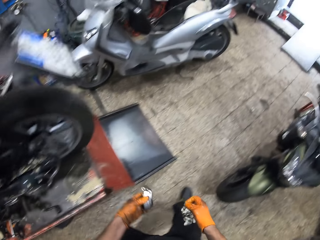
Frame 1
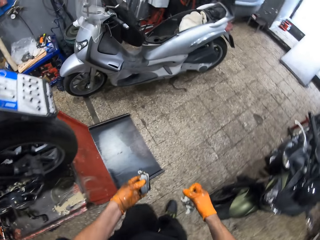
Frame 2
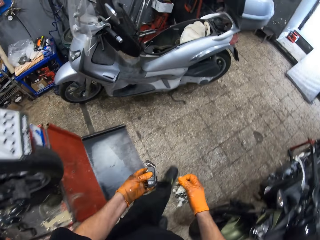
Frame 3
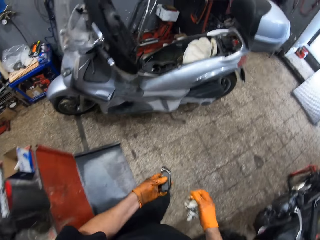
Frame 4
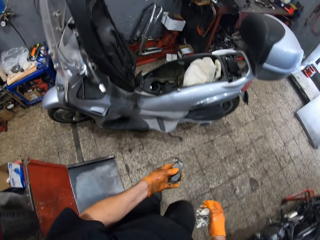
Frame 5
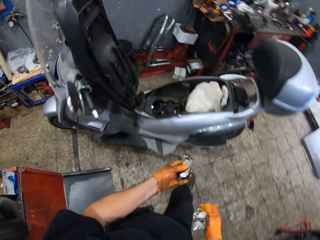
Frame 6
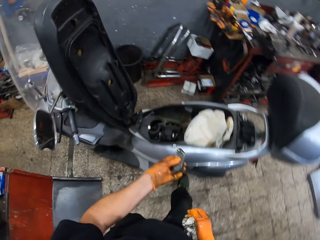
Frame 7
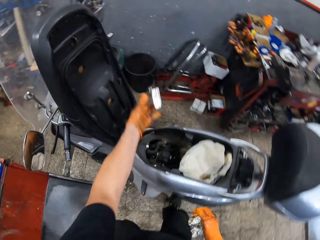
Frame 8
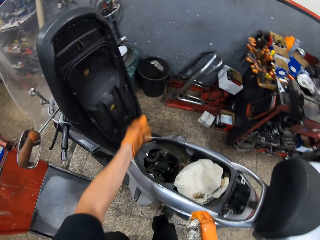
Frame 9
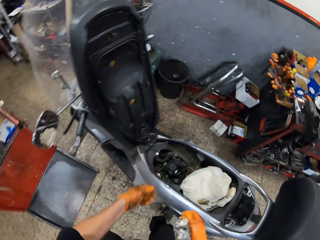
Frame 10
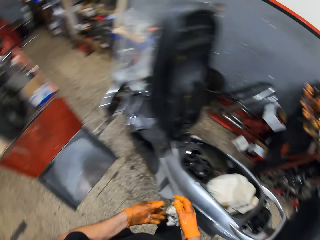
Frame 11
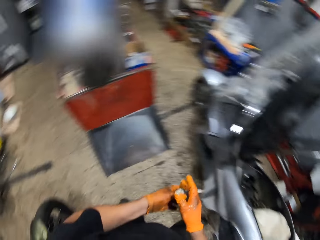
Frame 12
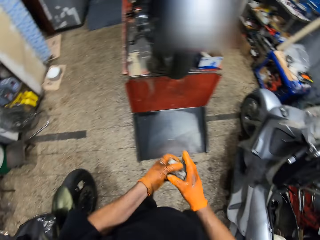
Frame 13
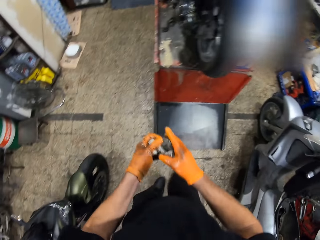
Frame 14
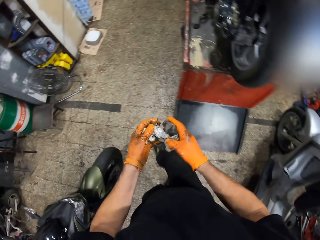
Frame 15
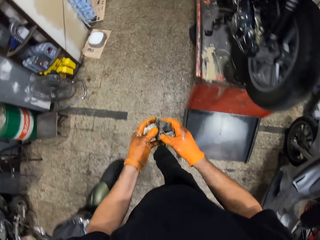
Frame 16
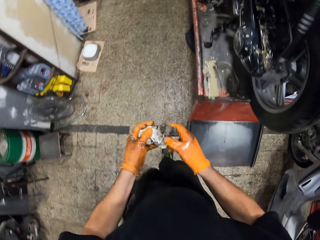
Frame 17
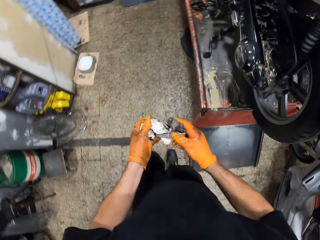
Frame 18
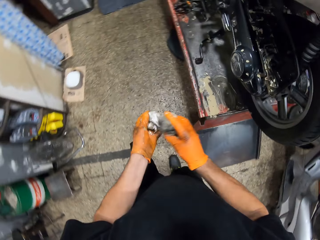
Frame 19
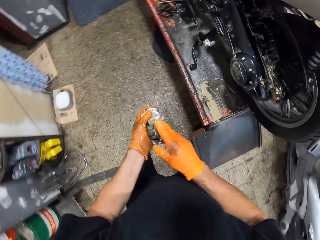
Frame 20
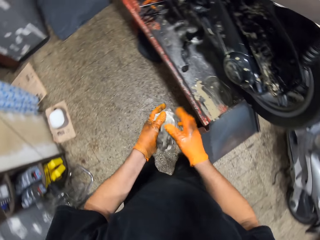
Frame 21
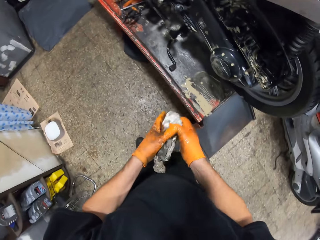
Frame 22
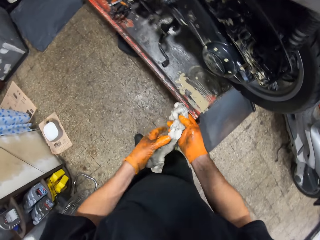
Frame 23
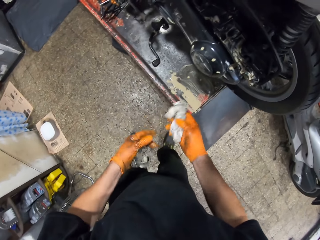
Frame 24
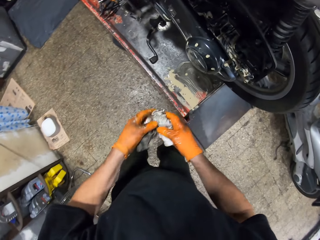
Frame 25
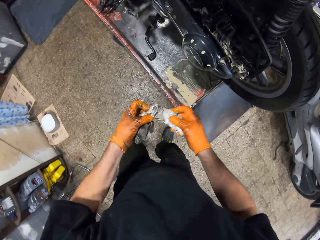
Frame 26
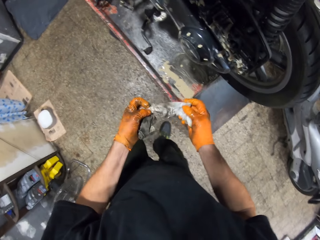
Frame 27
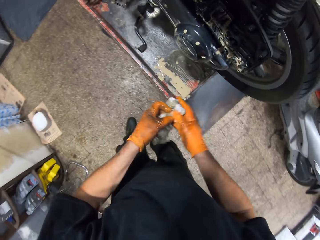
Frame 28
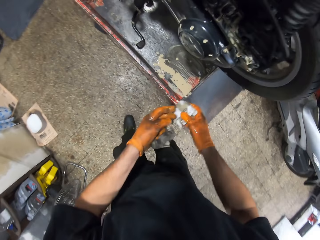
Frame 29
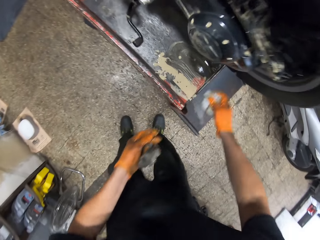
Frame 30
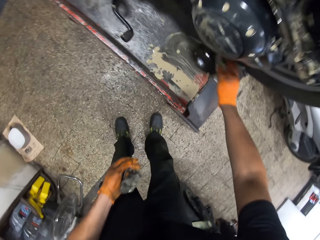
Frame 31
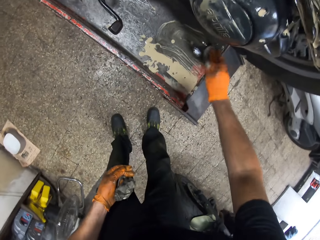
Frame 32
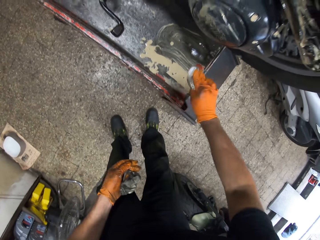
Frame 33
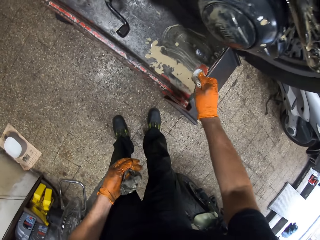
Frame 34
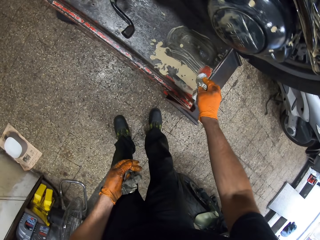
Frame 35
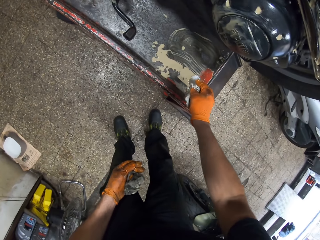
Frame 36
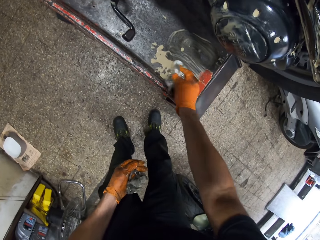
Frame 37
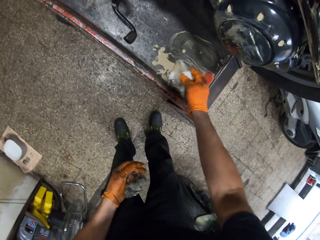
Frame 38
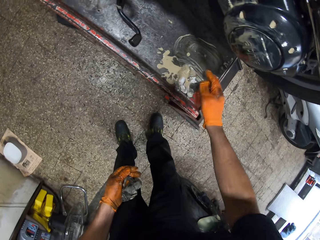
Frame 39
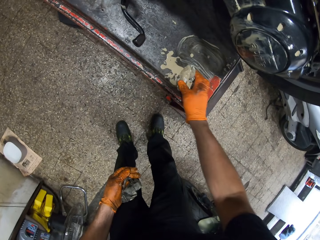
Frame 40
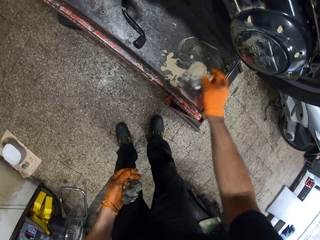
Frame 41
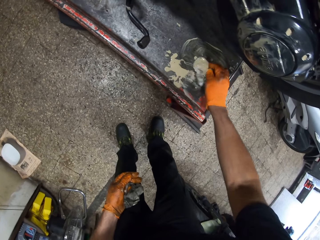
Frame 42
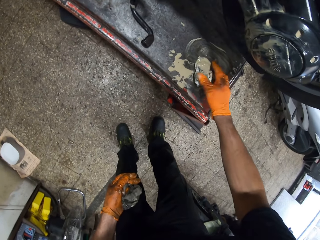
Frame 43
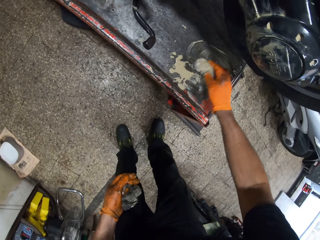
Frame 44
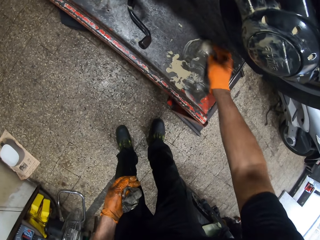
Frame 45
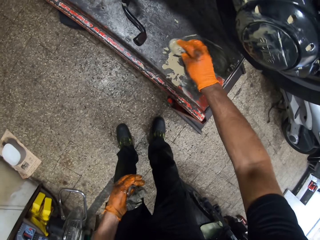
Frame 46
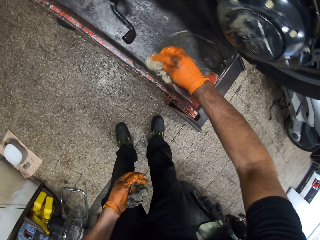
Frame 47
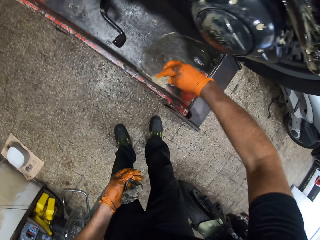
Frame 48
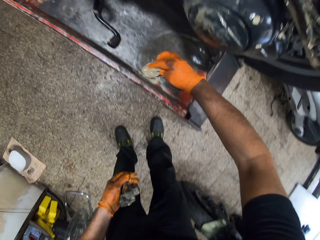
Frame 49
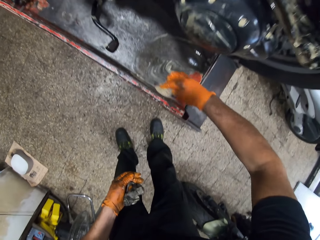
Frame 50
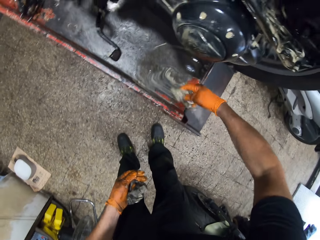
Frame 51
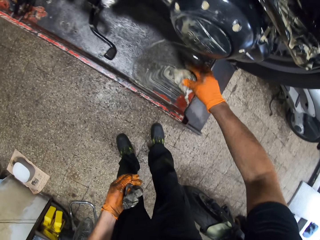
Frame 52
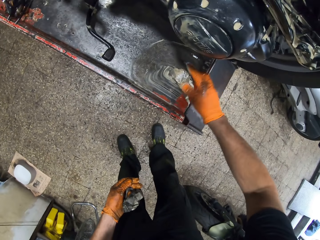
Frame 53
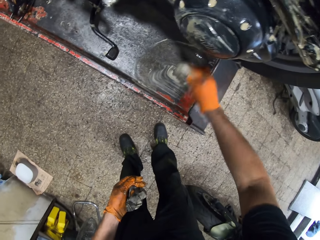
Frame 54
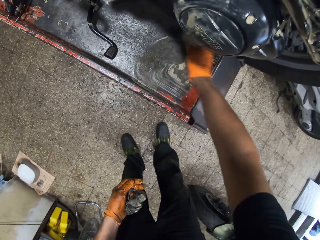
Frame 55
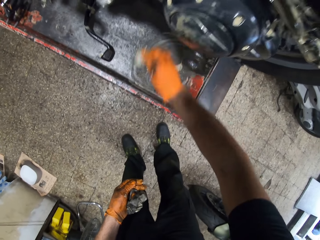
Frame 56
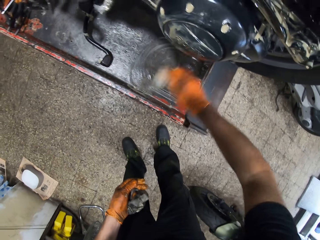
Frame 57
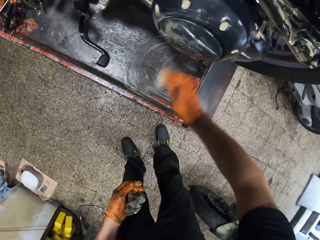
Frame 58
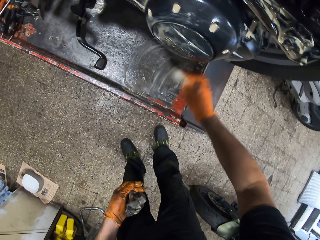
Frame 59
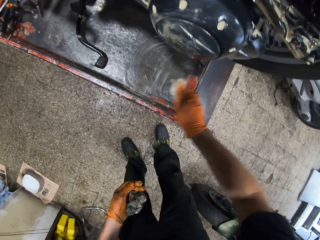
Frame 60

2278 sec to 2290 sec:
The camera wearer walks around. He throws the iron in his gloved left hand inside a bucket on the floor. He walks around. He holds the wiping tissues. He cleanses the oil on the workshop lift table with the cloth in his gloved right hand.

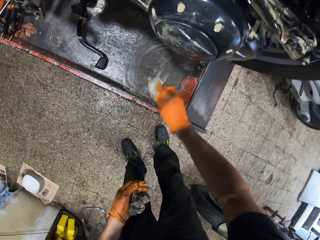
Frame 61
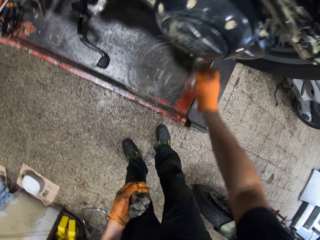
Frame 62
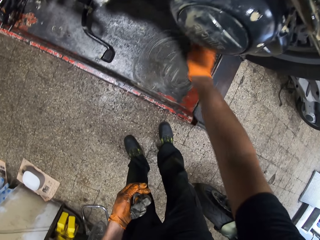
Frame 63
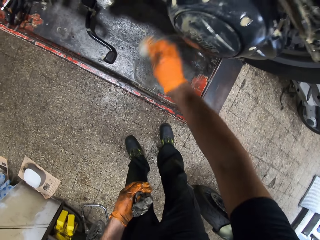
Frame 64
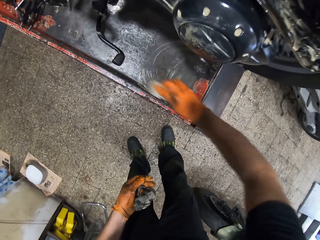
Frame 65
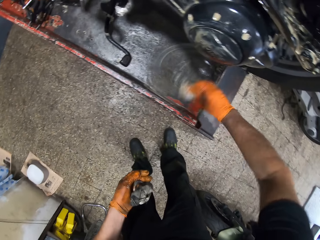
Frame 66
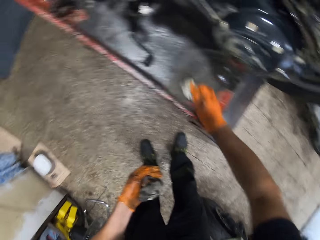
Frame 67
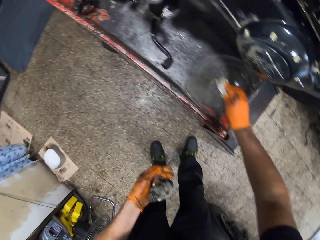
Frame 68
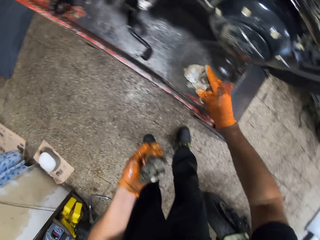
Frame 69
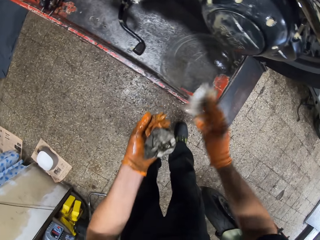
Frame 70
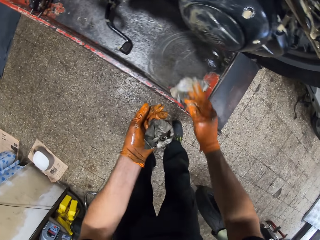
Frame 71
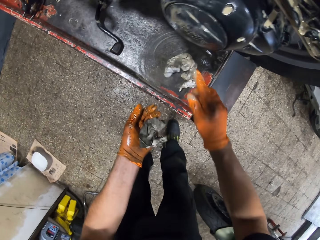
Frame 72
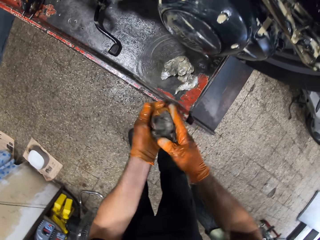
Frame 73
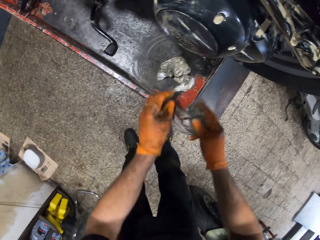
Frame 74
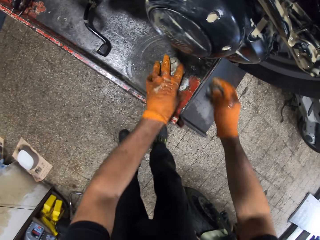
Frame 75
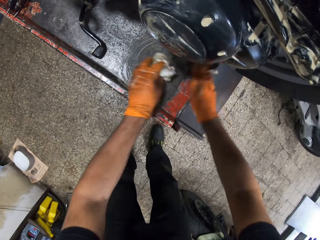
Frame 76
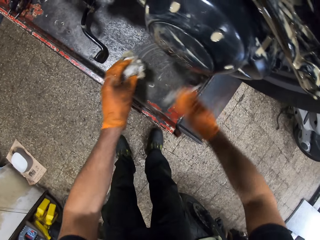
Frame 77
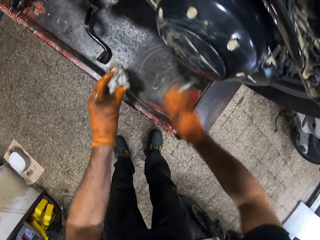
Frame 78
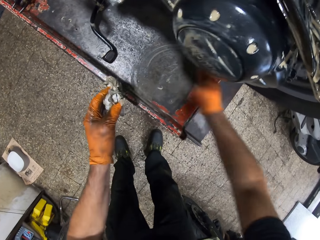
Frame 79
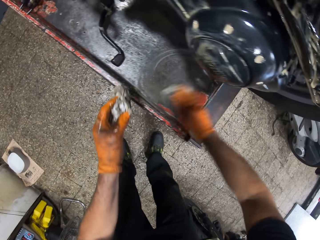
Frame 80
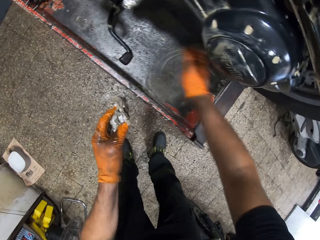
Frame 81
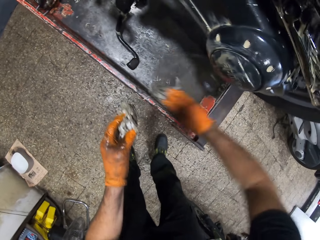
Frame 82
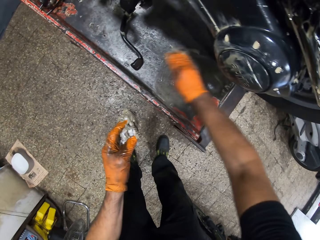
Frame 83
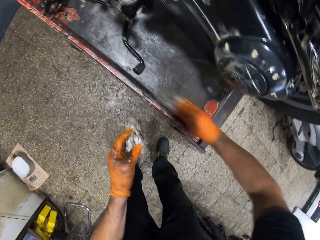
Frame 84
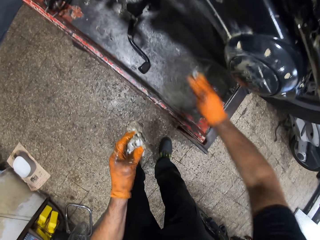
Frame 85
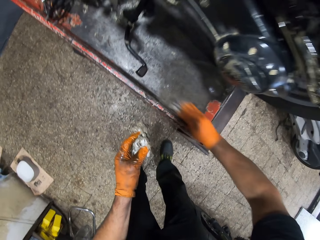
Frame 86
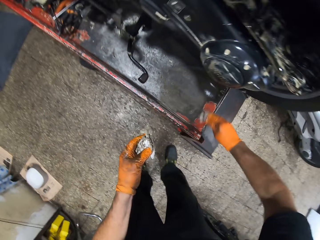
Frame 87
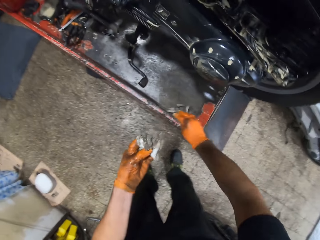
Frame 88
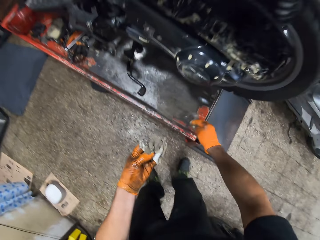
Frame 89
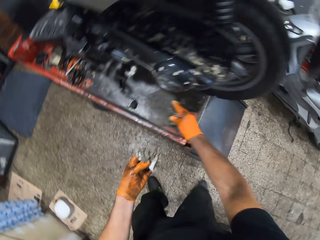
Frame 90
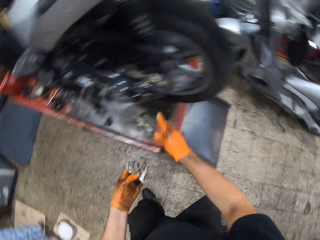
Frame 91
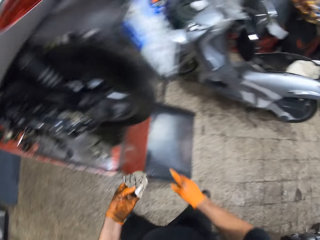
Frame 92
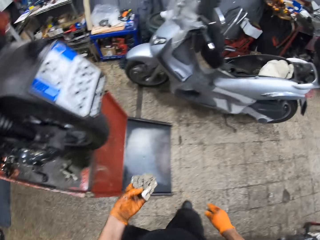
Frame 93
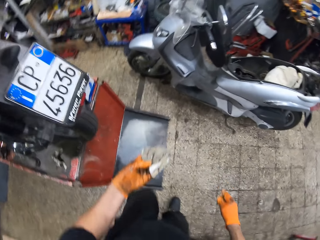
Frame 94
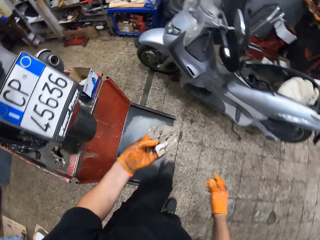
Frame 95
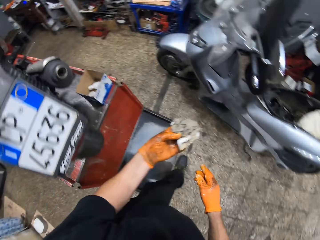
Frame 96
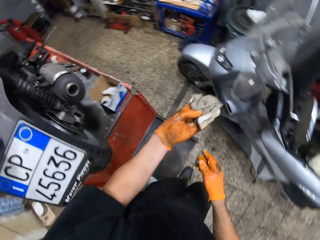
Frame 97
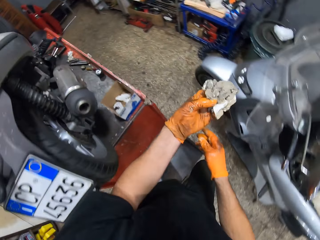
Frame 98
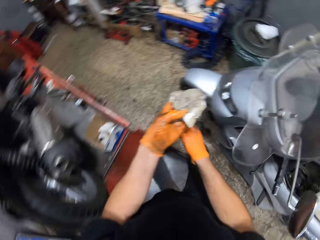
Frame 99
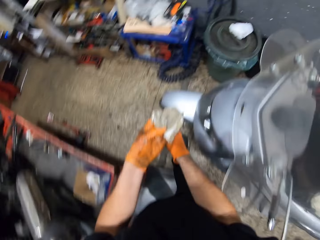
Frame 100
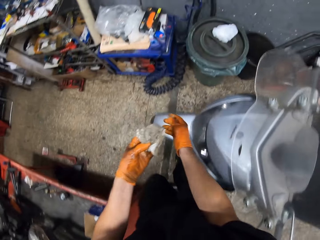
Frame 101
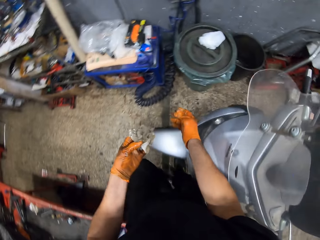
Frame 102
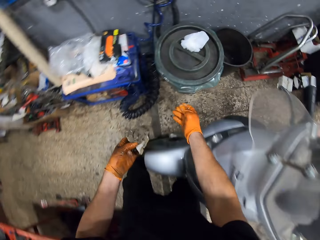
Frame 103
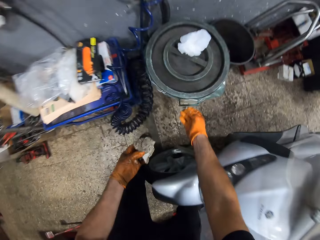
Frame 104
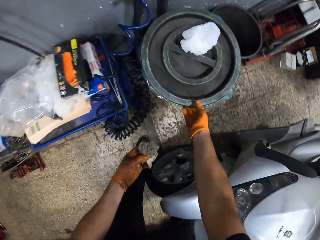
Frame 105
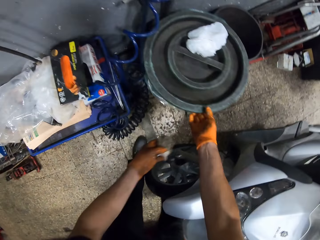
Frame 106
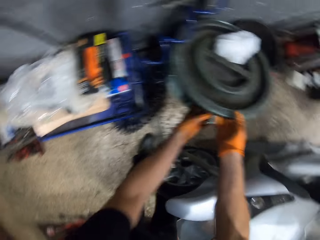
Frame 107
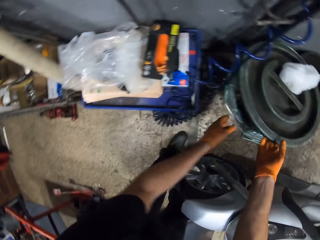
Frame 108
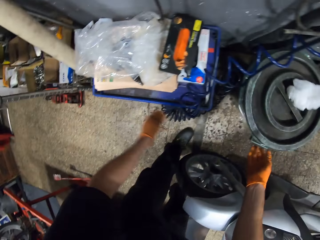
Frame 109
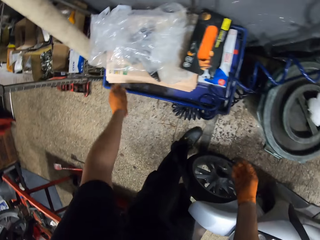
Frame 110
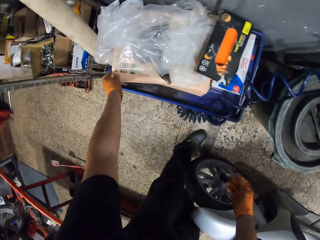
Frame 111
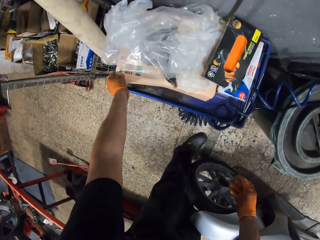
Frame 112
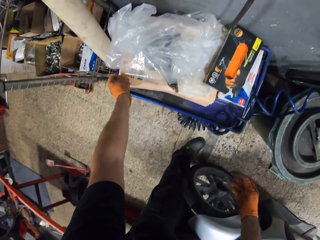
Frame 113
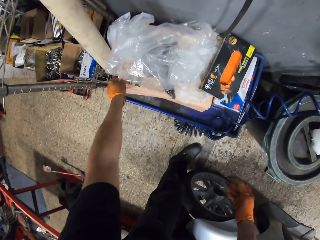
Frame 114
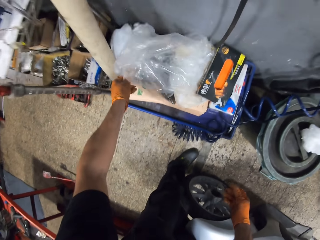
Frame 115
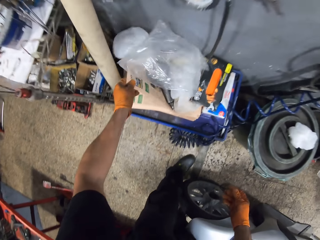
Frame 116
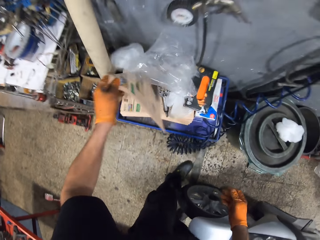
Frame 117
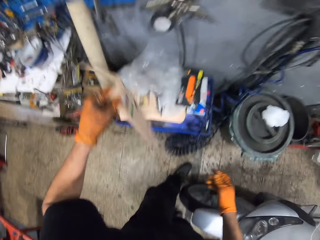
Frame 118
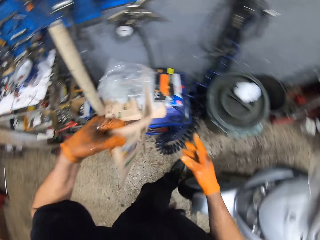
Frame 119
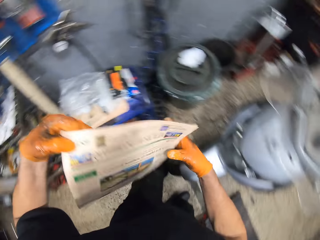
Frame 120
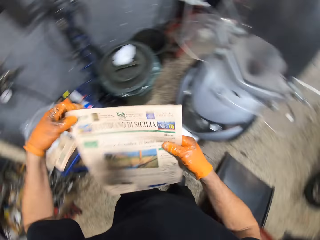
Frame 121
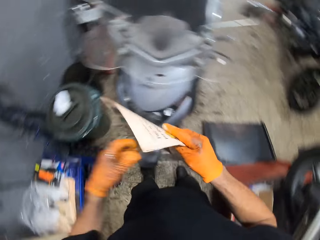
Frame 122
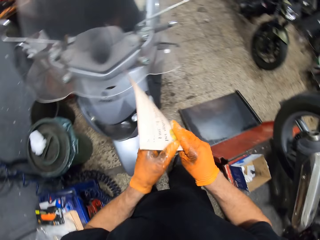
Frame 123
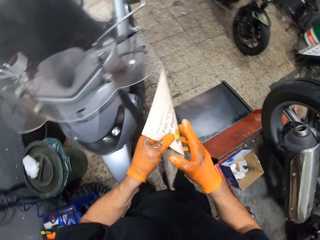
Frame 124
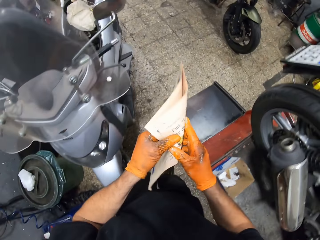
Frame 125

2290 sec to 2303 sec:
The camera wearer moves towards the waste bin on the ground in the workshop. He opens the waste bin with his gloved right hand. He throws the cloth inside the waste bin with his gloved left hand. He picks a newspaper on a trolley with his gloved left hand.
